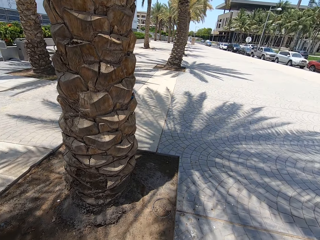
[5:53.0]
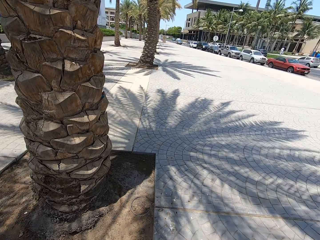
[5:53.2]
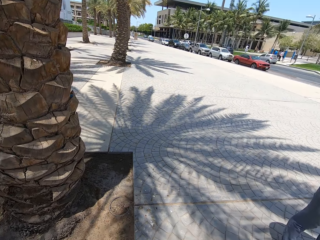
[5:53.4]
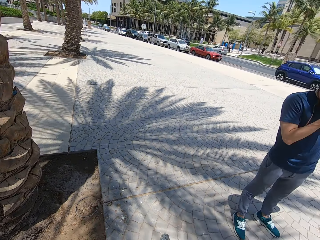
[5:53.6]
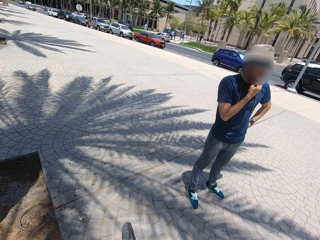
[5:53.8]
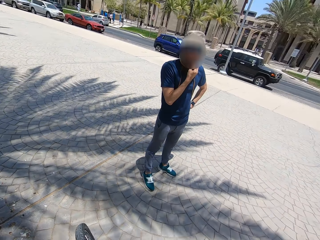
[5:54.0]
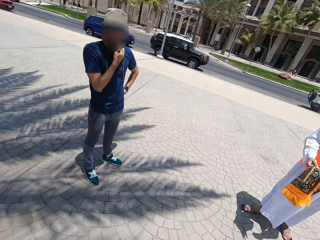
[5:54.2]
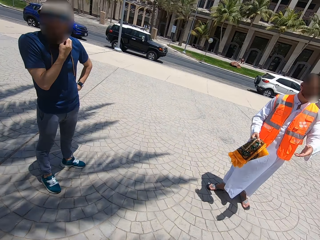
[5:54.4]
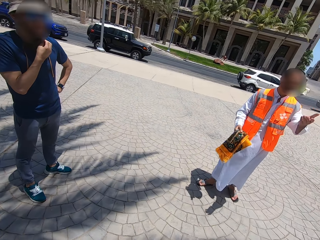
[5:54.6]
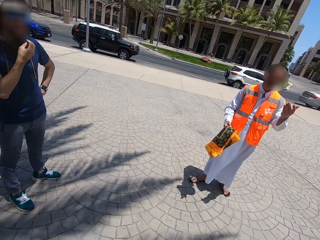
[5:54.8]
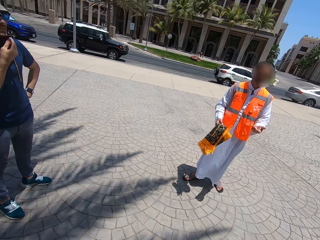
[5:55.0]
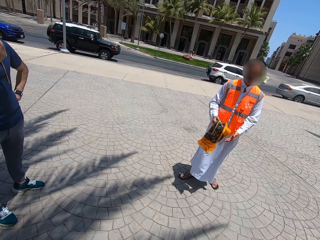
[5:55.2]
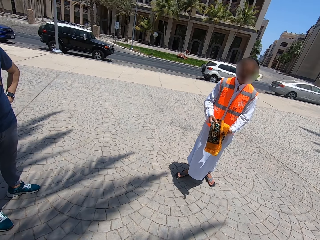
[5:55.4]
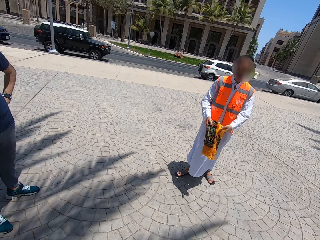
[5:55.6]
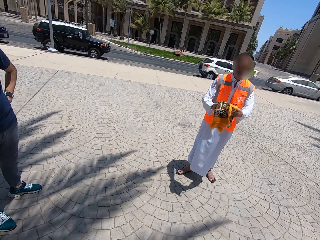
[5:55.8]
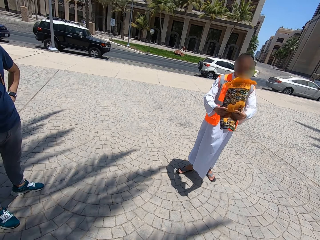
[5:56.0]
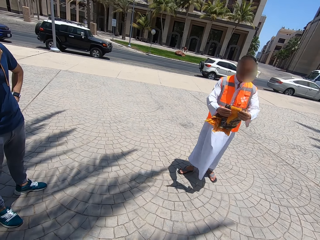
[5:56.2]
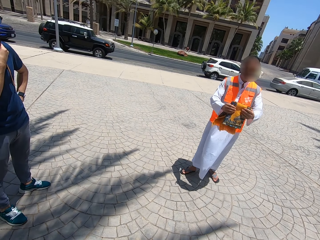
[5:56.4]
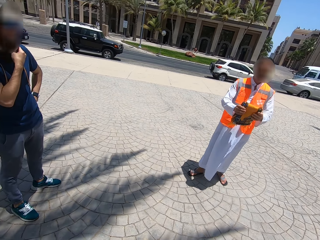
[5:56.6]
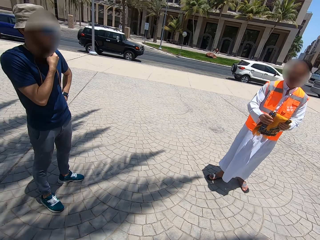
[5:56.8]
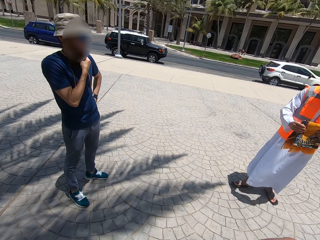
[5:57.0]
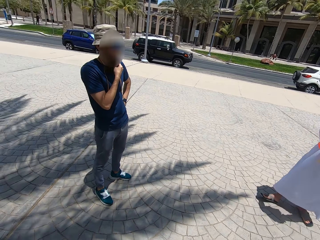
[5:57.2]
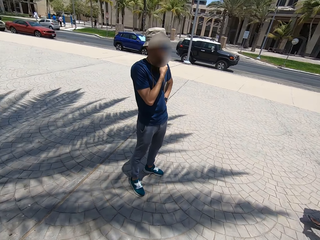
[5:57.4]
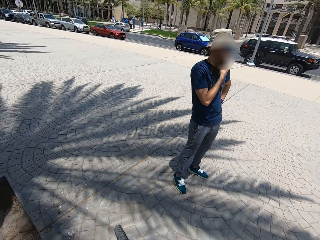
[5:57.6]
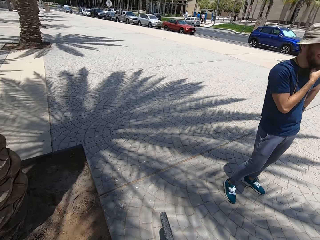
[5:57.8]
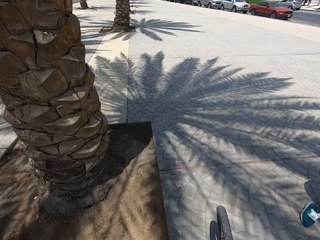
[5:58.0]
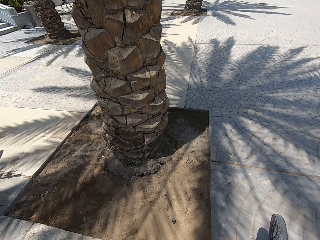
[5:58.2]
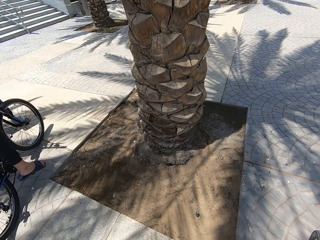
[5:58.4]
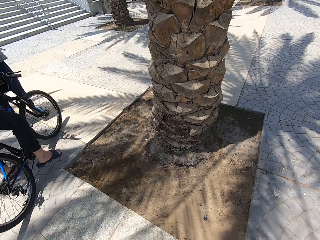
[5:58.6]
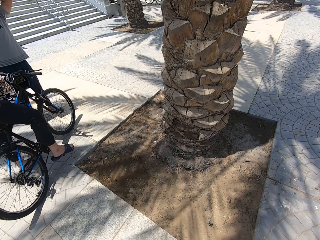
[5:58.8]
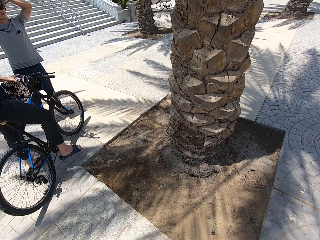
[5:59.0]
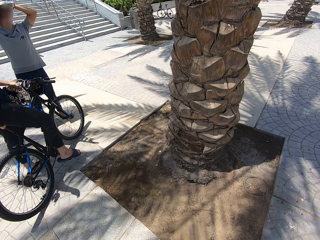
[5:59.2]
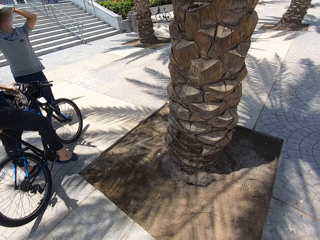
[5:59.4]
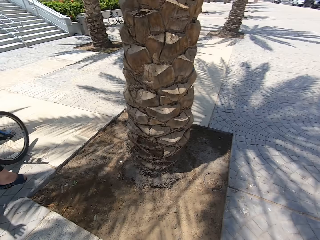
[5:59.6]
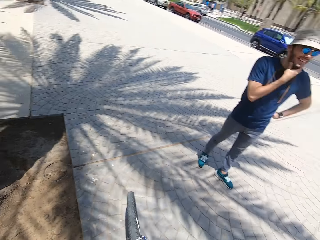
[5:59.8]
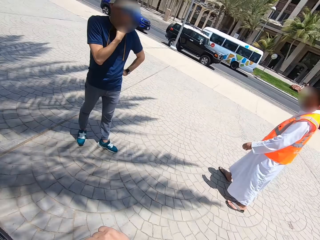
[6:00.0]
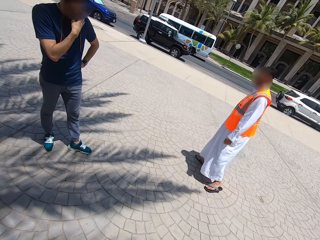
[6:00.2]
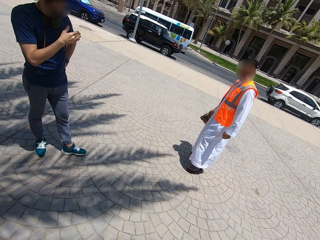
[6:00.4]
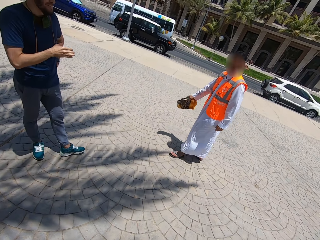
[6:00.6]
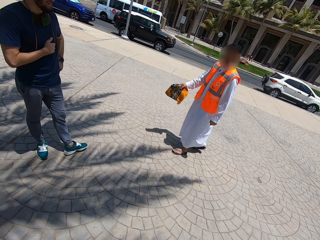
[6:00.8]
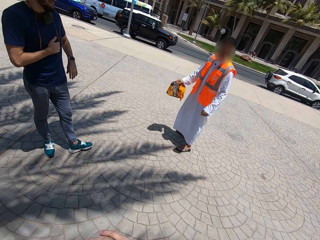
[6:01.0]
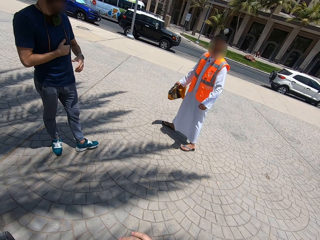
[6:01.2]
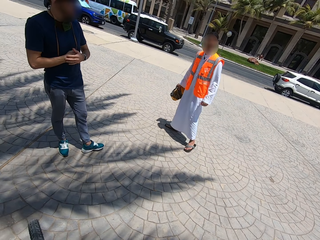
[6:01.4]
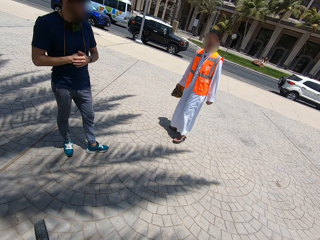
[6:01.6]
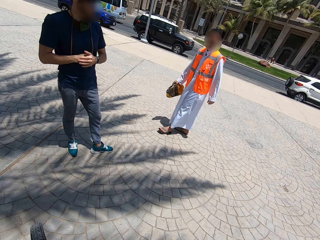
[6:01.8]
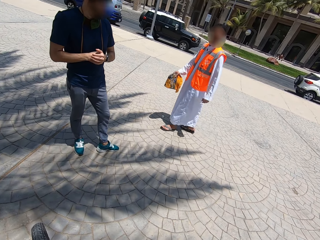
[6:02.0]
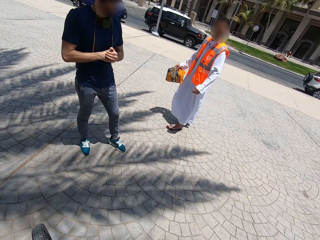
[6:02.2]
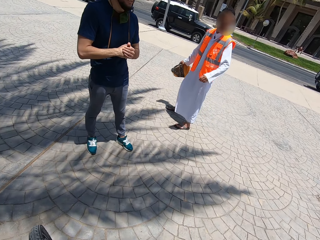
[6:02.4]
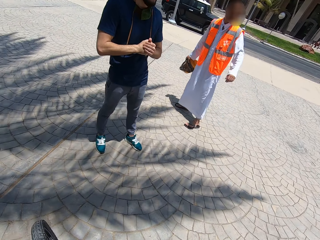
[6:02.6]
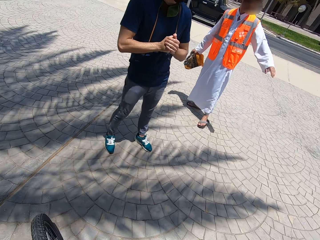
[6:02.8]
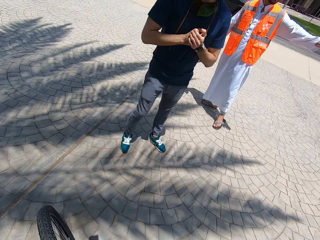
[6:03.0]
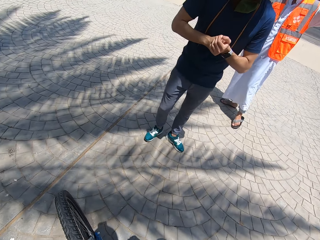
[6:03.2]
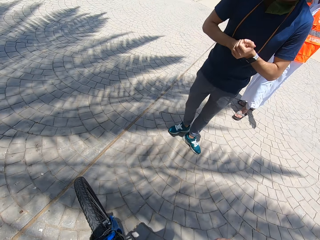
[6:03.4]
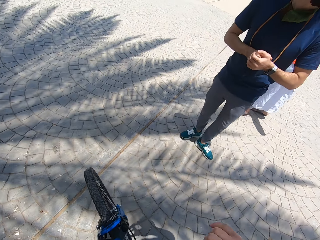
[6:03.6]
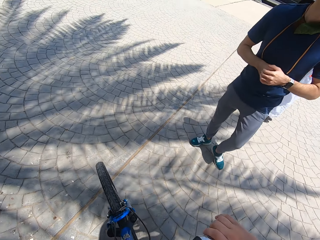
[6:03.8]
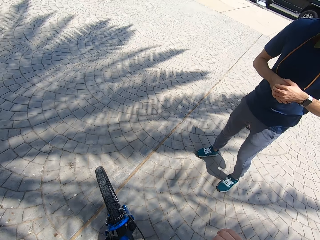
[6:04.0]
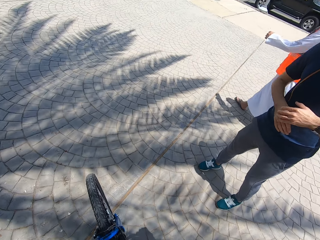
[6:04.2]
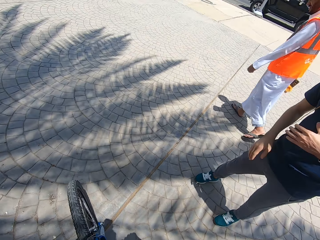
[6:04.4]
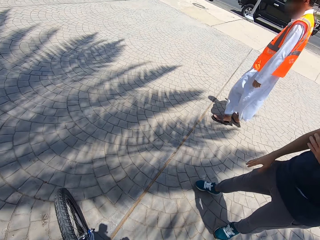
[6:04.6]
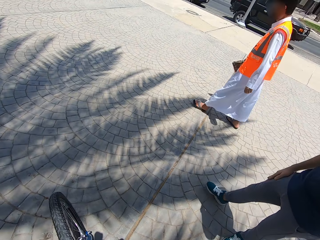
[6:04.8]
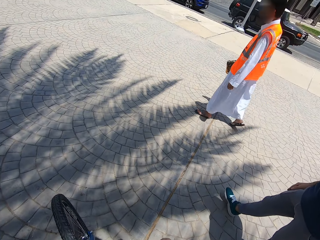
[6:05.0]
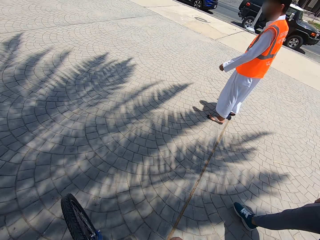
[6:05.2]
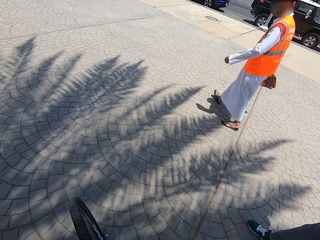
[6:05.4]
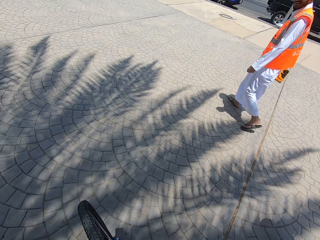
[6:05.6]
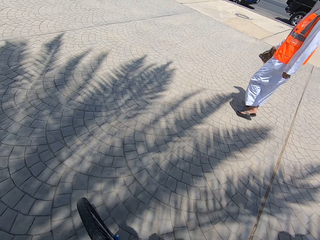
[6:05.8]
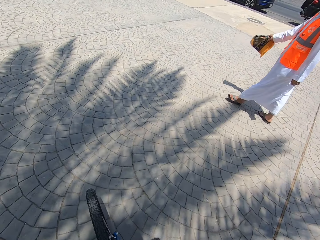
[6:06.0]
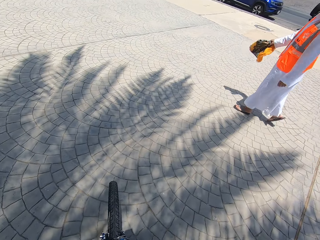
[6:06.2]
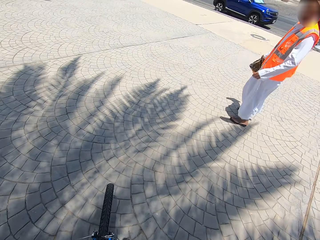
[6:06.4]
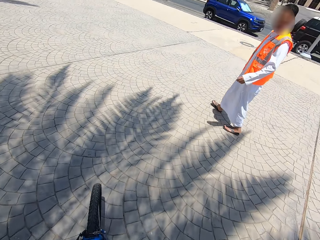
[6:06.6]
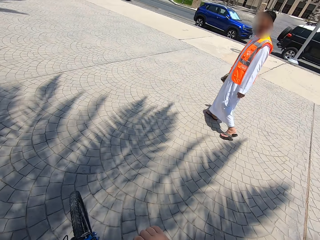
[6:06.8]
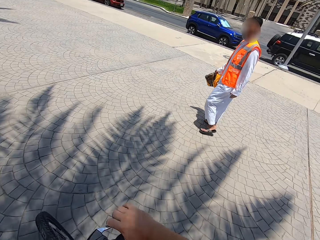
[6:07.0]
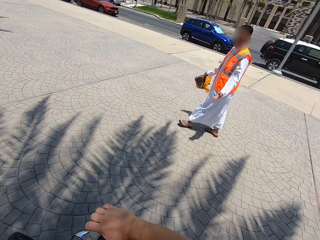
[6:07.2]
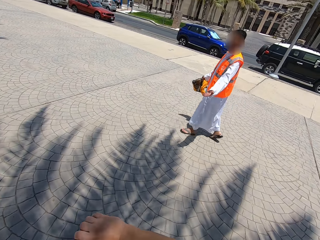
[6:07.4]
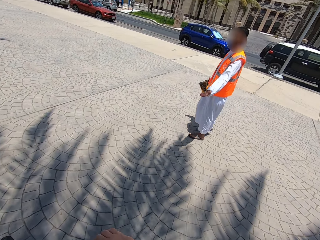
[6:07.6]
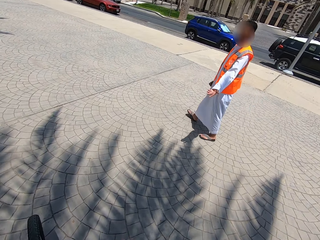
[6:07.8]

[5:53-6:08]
The camera wearer stares at a person. The person folds the cloth in his hands. The camera wearer looks around the compound. The person walks on the walkway. The camera wearer stares at the person. They ride the bicycle on the compound. The person walks around the compound.

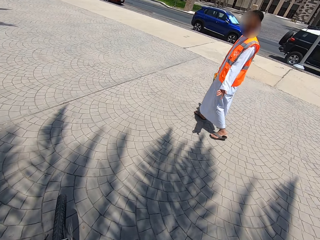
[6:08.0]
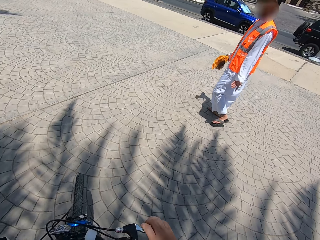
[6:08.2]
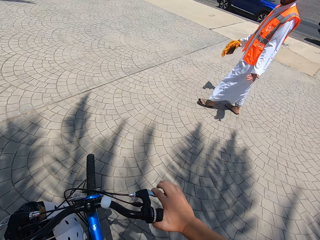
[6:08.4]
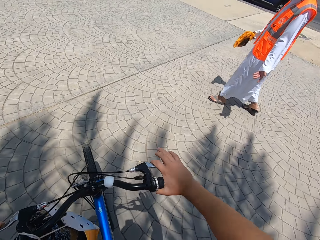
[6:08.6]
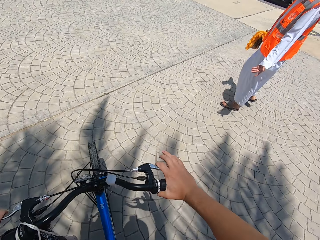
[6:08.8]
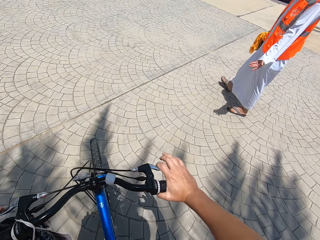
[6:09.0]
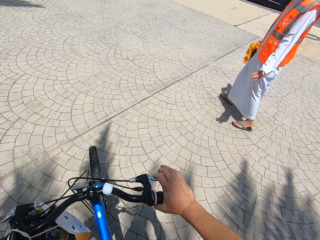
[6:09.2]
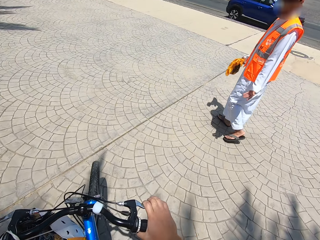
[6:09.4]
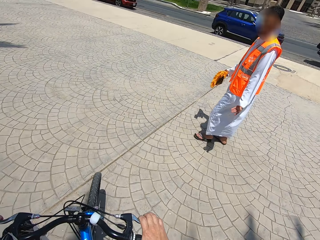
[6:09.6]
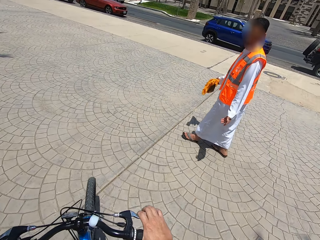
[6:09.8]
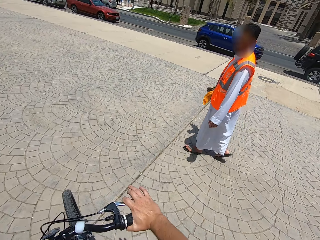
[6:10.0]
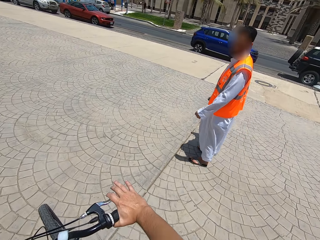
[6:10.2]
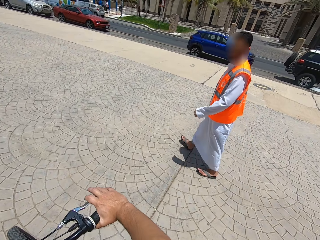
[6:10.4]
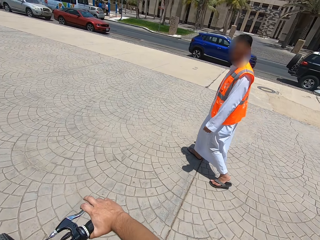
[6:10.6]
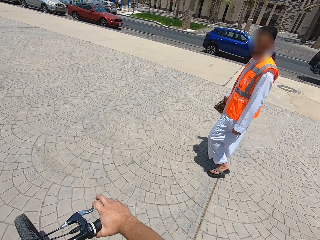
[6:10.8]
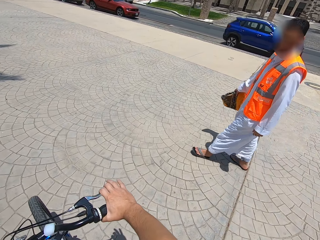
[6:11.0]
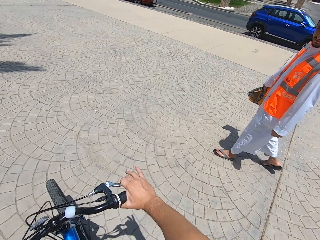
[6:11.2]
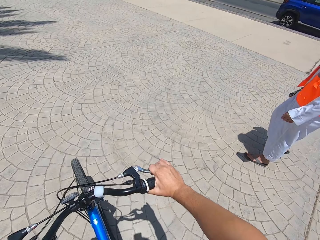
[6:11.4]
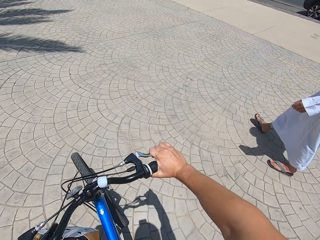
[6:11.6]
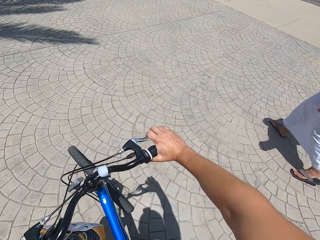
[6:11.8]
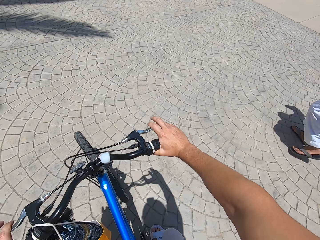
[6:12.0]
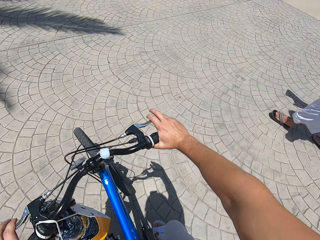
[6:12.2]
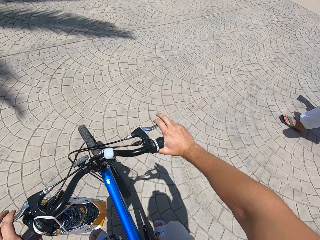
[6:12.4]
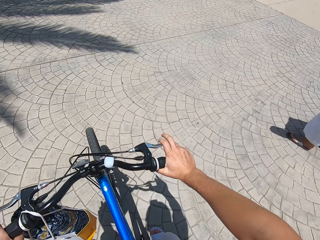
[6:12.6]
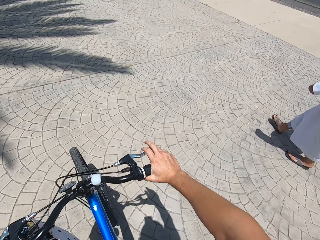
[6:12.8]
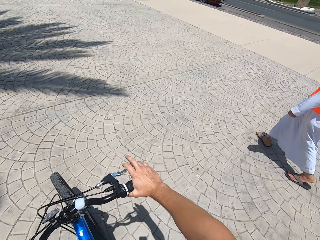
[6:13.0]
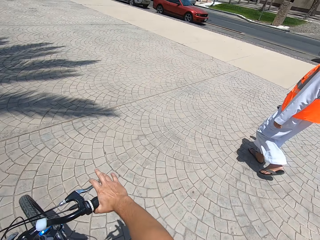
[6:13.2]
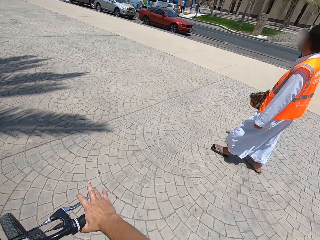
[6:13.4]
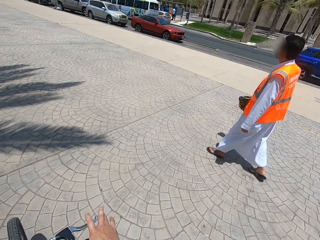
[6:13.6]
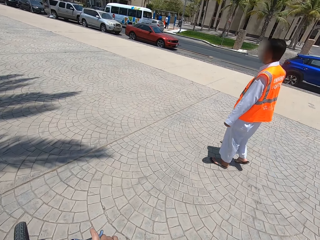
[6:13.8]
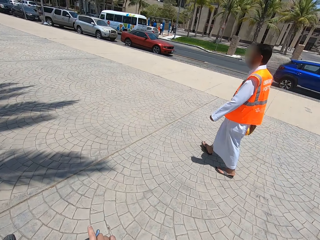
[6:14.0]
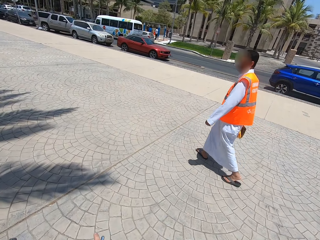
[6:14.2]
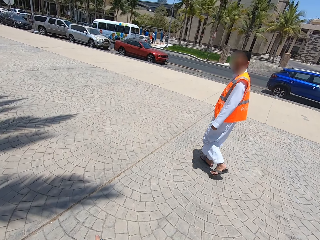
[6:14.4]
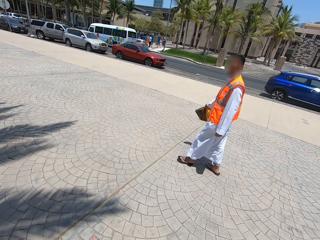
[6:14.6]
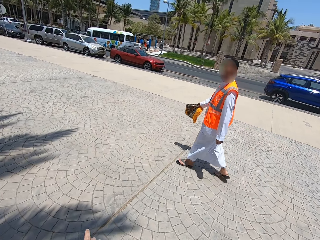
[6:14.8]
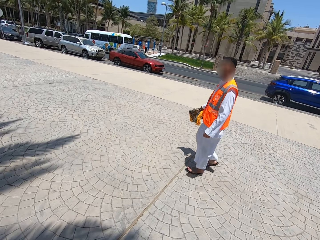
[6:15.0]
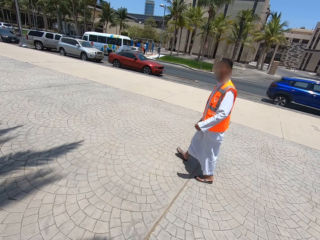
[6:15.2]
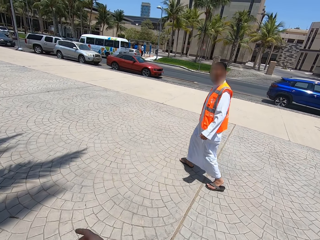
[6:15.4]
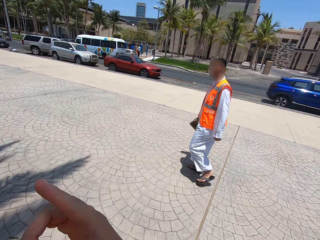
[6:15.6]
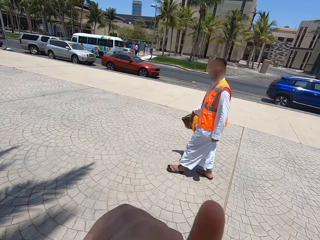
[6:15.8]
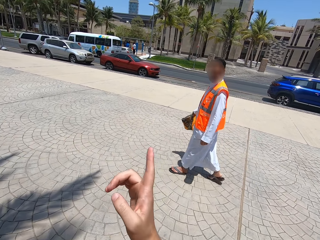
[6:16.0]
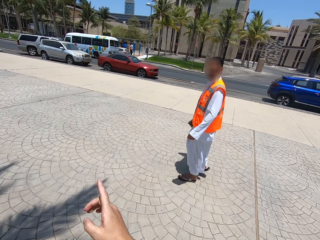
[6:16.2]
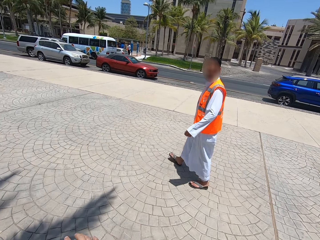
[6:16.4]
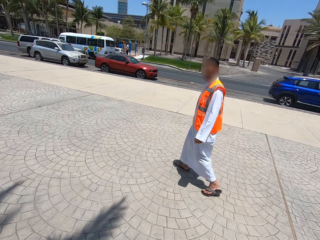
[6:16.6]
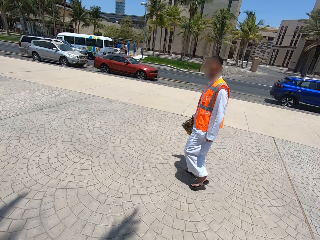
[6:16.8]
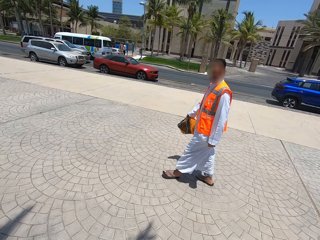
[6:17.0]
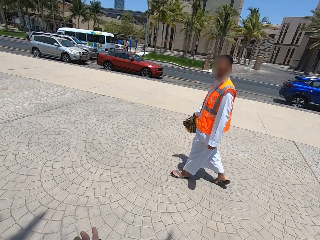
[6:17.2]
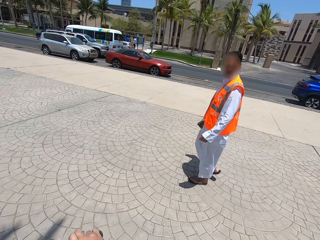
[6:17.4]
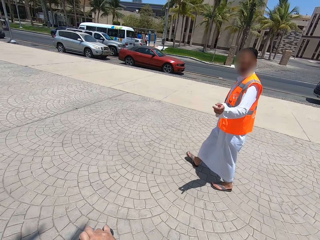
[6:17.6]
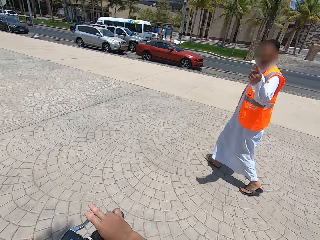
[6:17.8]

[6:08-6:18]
The camera wearer stares at a person. The person talks to the camera wearer. The camera wearer rides the bicycle on the compound. They communicate on the walkway.
